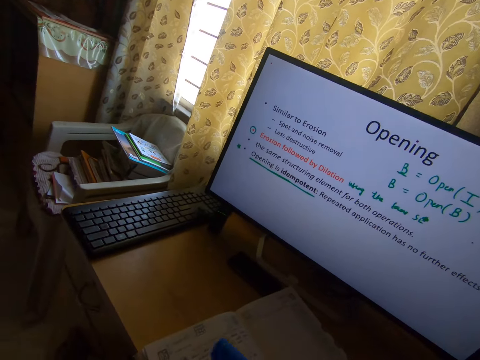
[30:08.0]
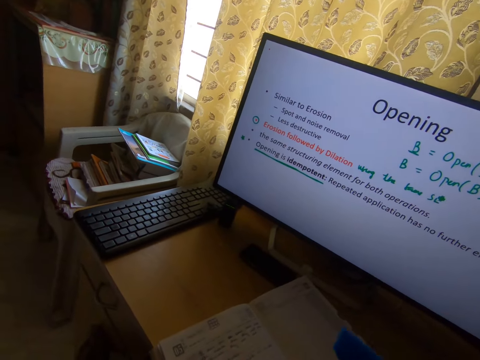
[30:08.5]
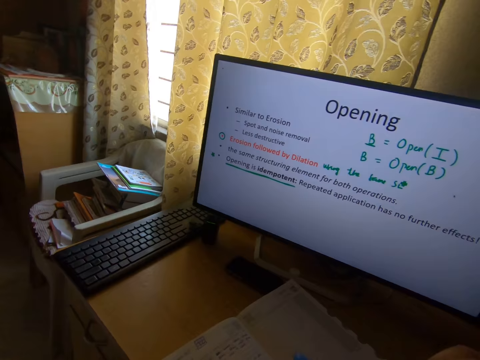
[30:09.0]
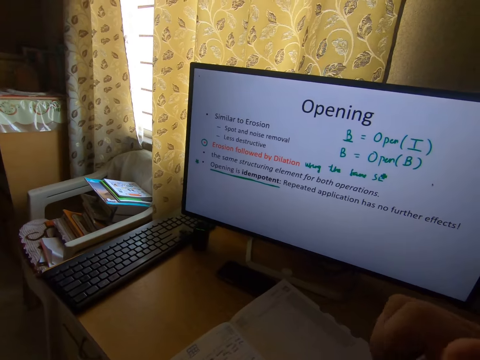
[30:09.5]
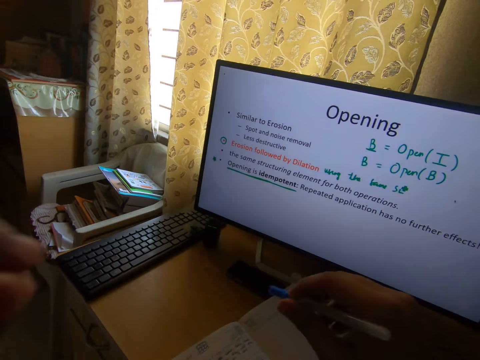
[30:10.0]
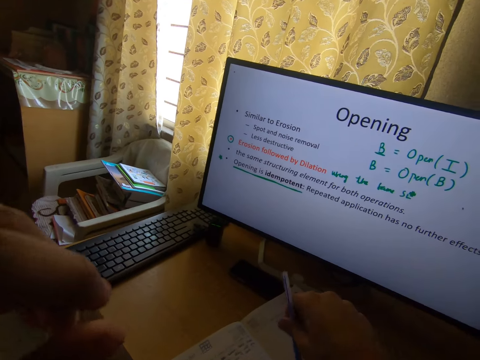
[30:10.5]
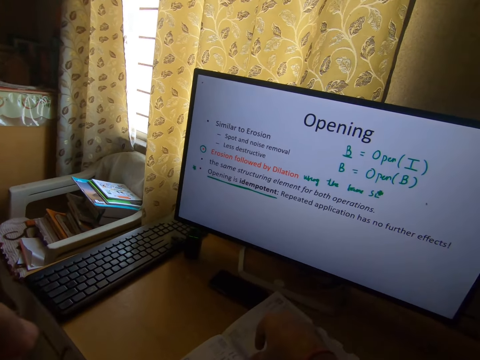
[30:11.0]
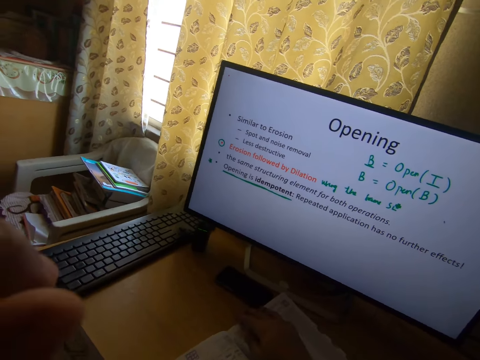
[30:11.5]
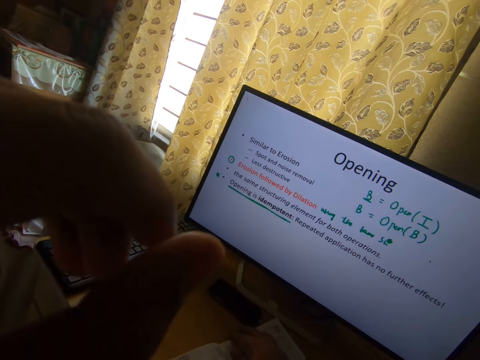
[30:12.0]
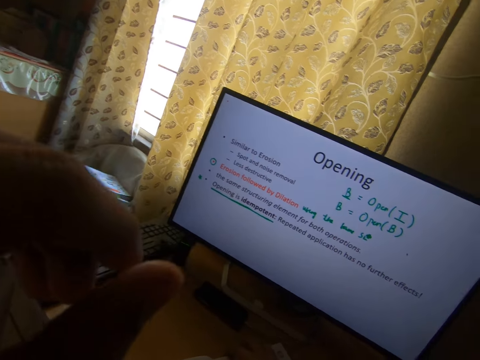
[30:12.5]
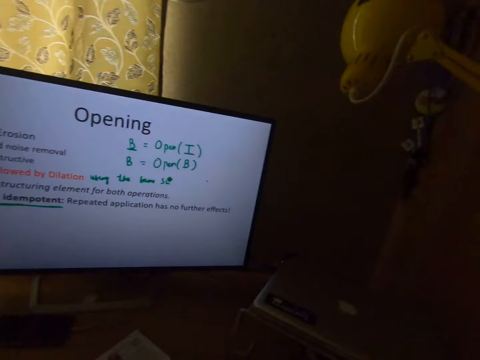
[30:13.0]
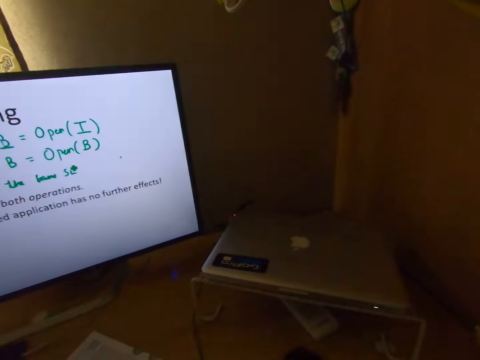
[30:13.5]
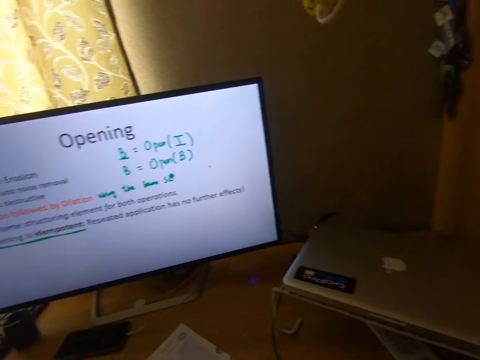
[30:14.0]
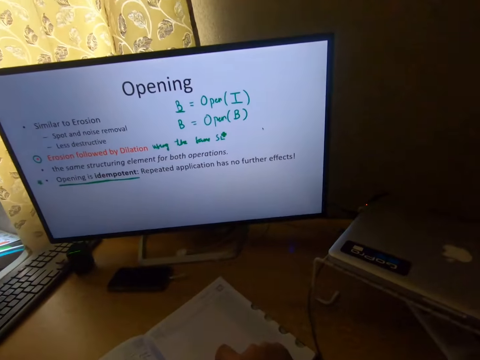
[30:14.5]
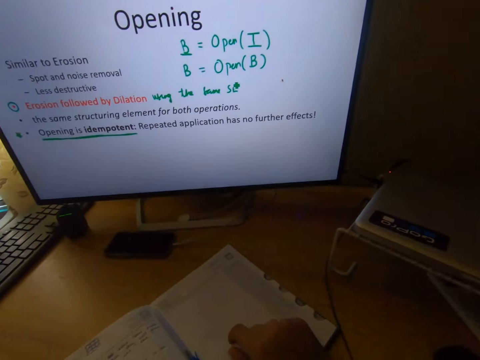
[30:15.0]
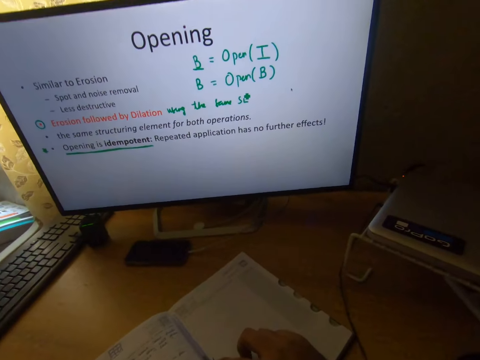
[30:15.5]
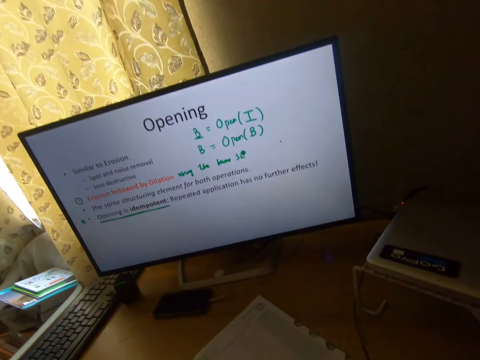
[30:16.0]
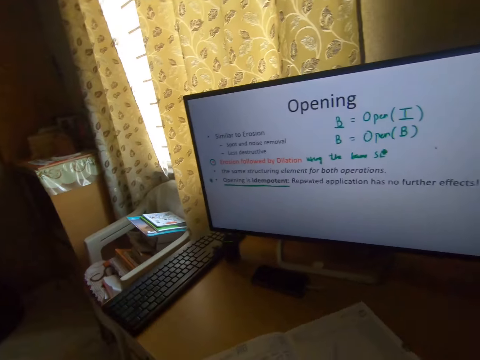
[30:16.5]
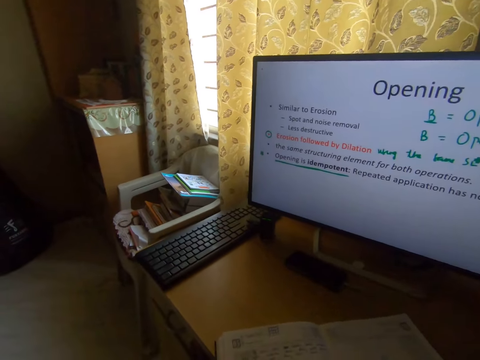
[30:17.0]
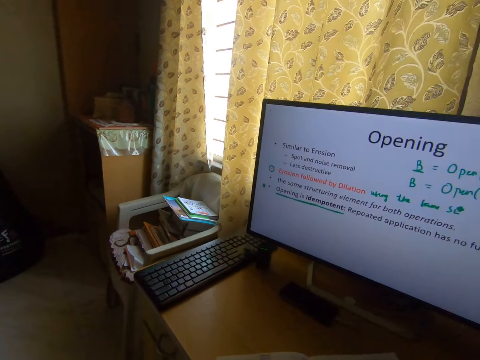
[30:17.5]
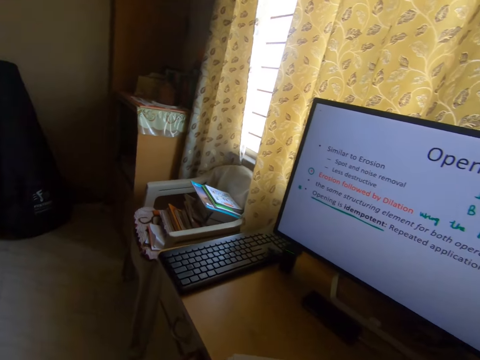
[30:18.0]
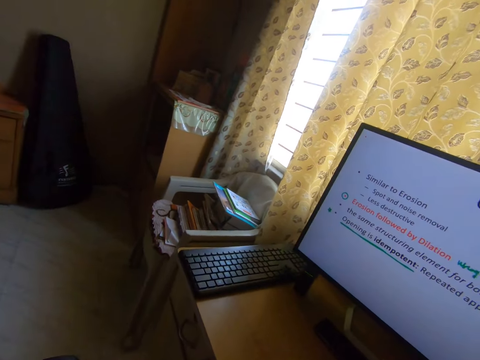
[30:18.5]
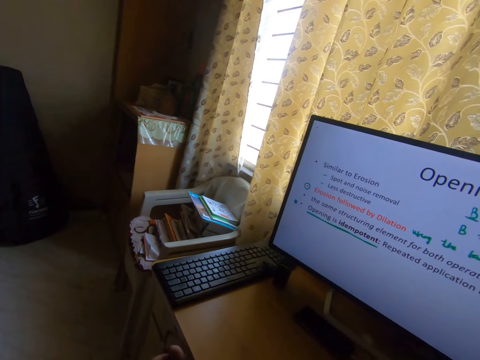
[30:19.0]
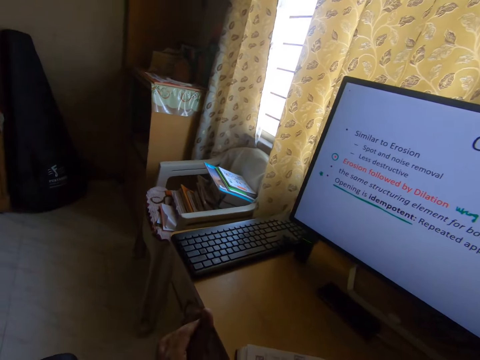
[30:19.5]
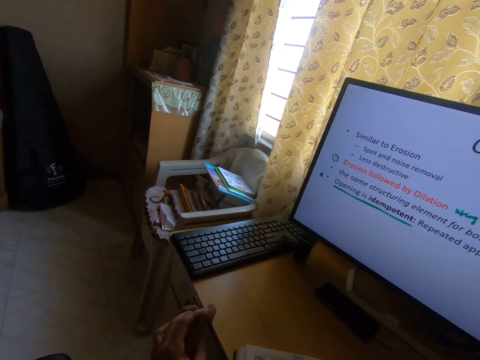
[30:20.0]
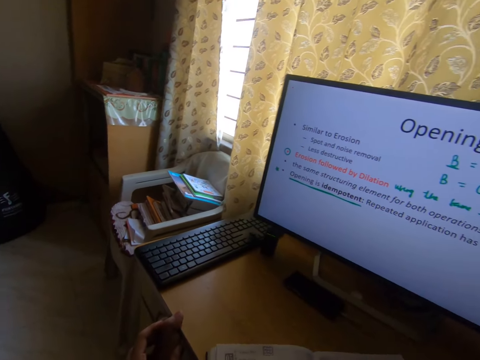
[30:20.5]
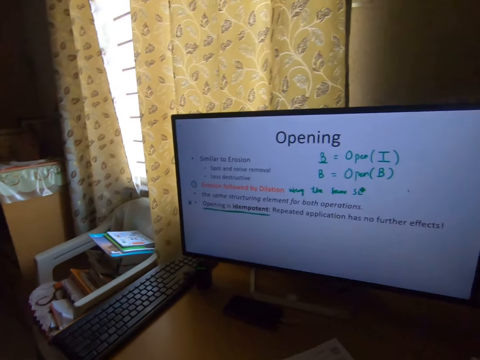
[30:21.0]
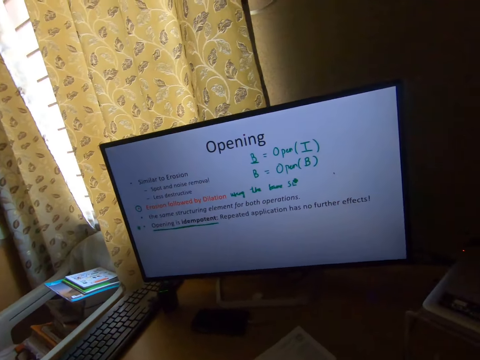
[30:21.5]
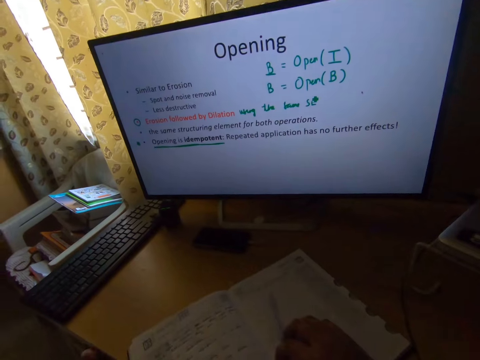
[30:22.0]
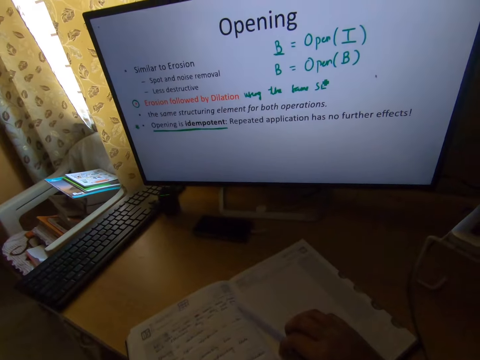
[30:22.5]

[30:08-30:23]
The camera wearer places the pen on the book. They move the pen over the book.

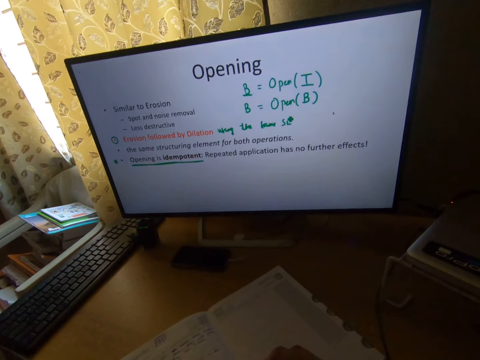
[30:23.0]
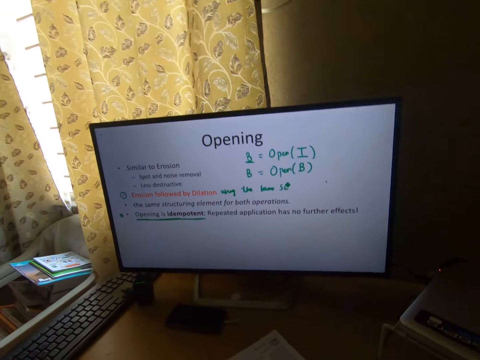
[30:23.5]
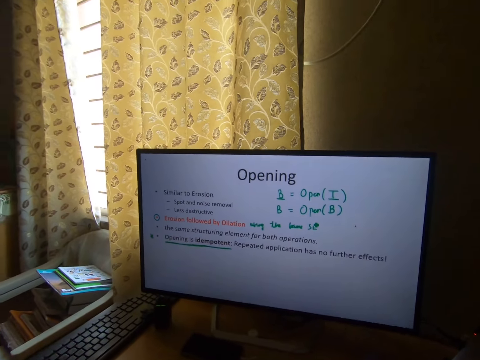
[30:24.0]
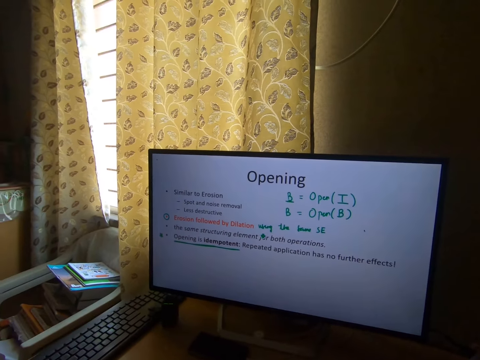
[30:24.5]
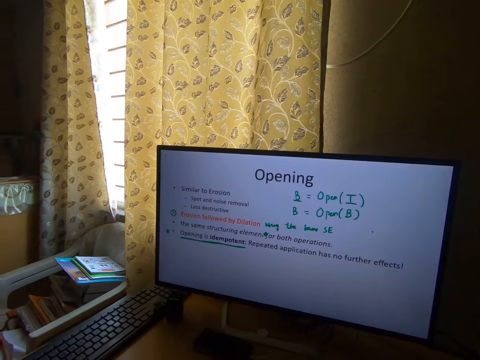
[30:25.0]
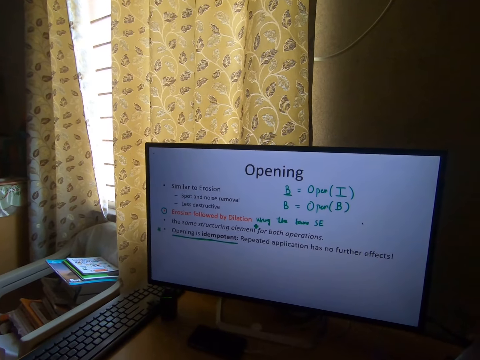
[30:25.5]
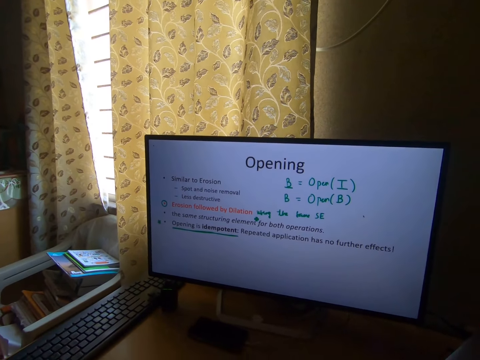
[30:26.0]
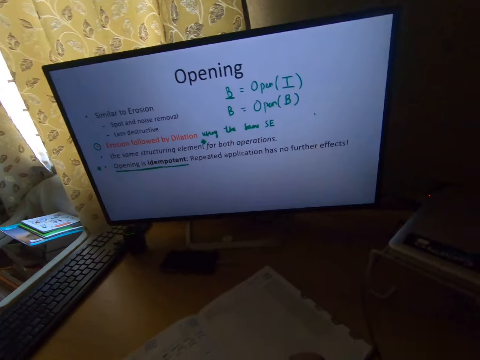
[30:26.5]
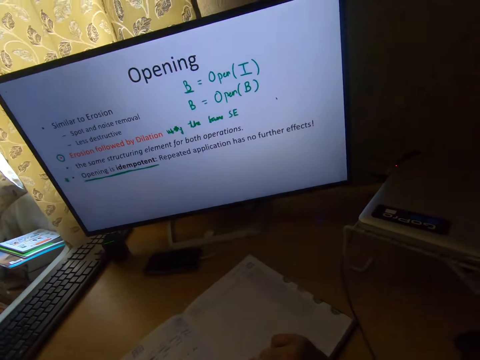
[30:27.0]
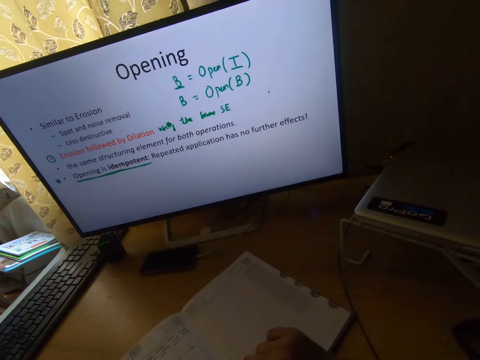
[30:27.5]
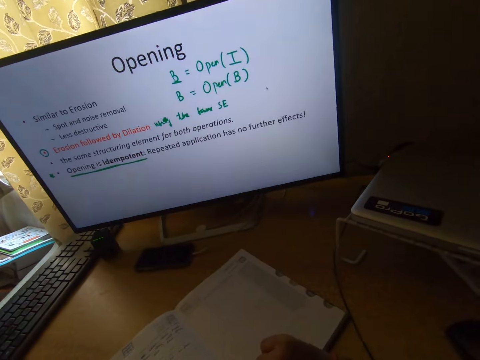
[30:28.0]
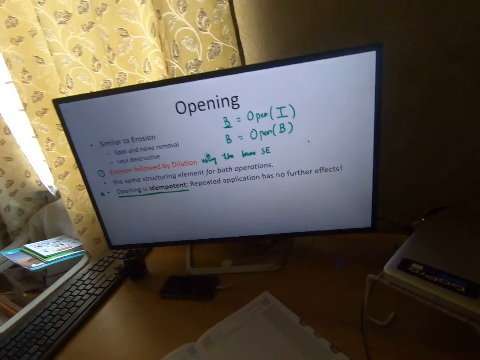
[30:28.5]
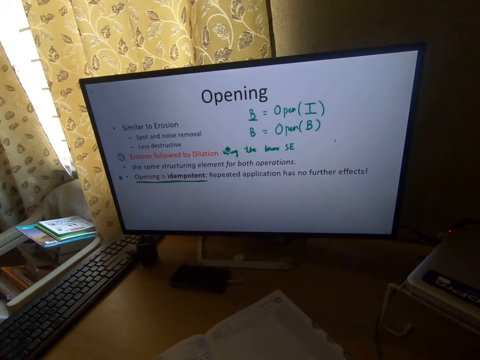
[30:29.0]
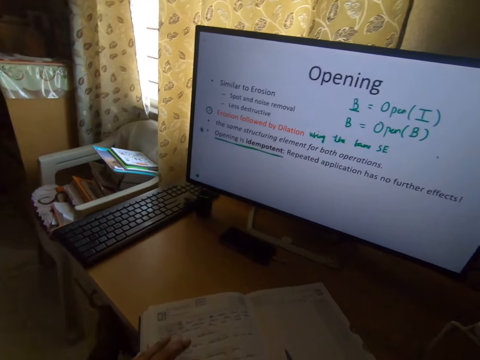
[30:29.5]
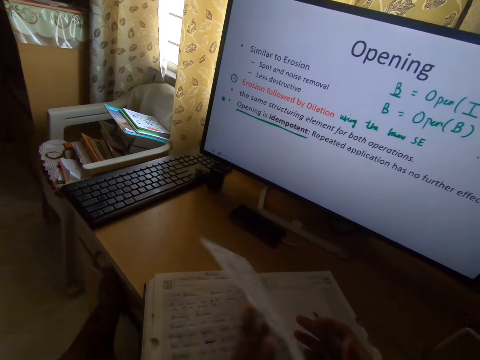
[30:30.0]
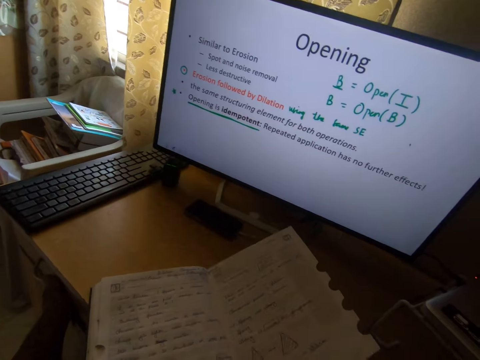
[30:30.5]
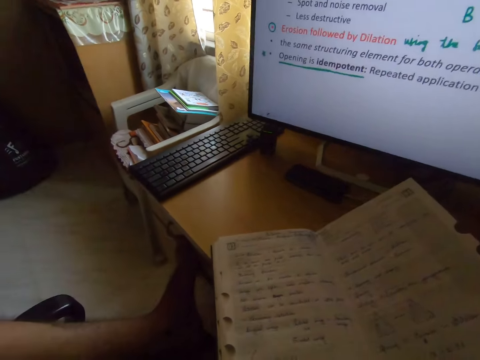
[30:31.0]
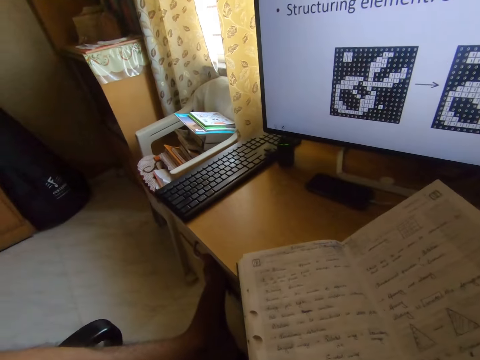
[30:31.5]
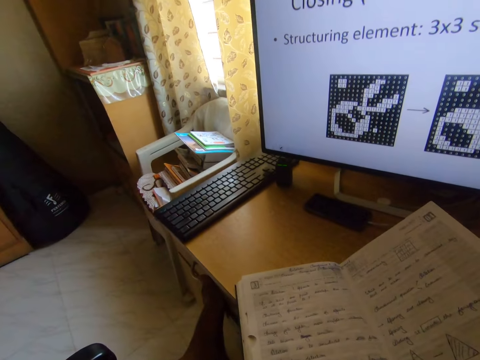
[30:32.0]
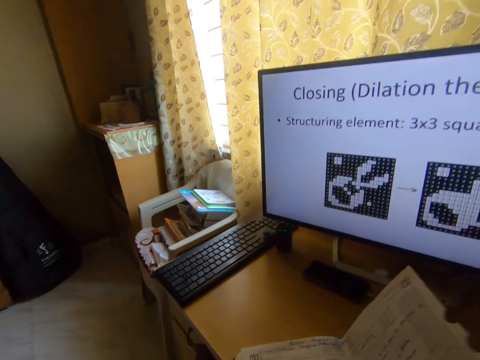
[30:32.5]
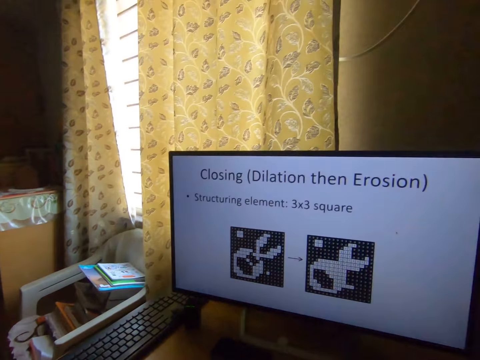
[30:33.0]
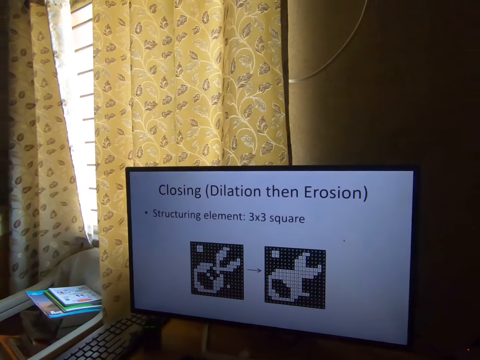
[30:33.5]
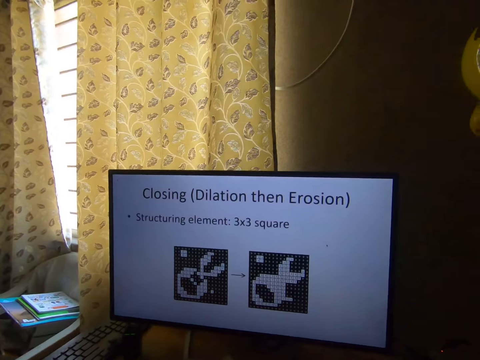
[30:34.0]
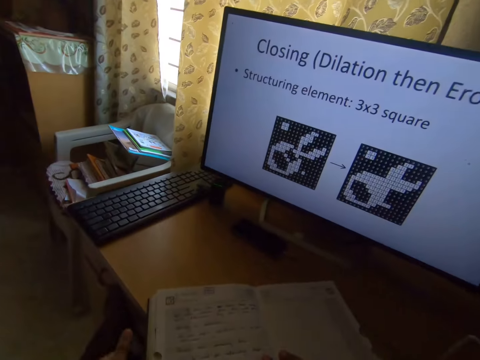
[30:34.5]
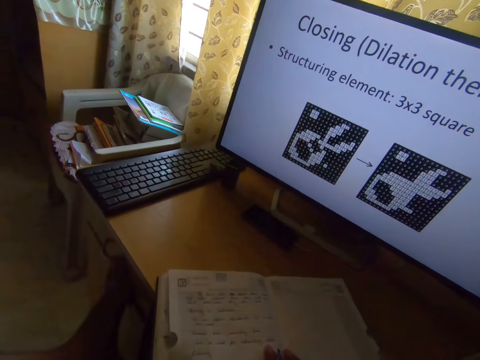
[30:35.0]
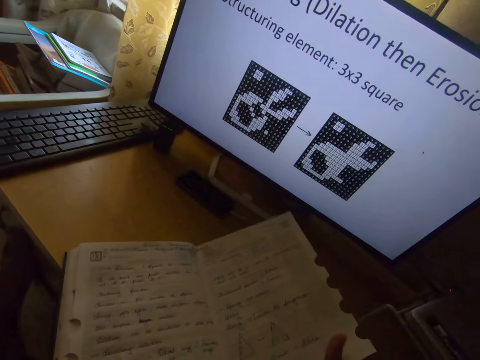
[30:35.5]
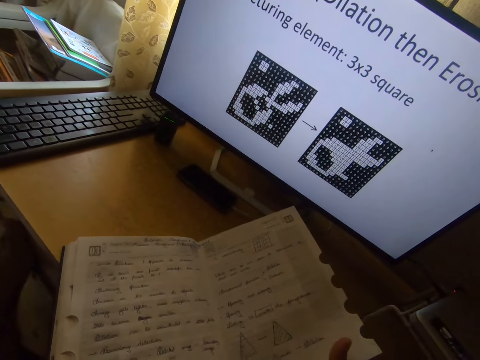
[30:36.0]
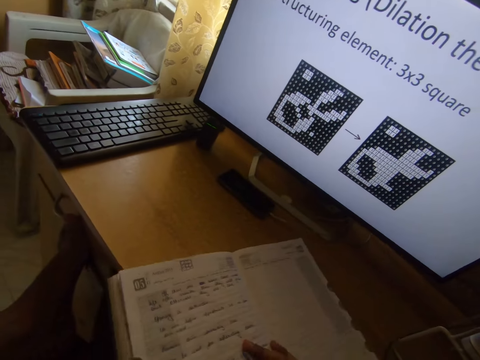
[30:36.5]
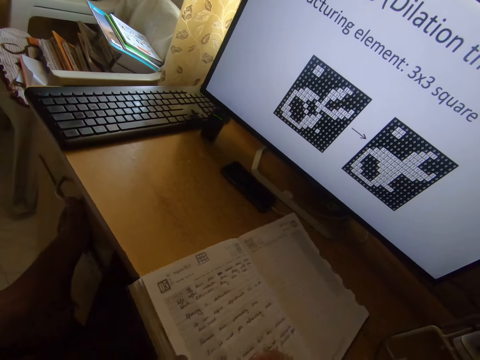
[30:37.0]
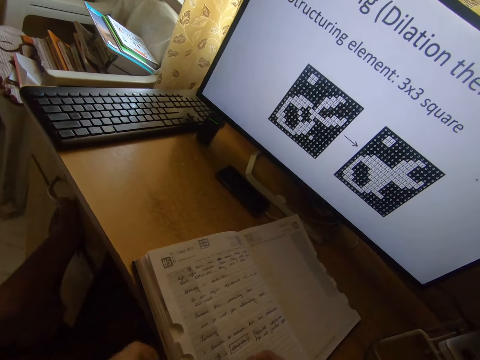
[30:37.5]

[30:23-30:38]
The camera wearer turns the page in the book. They read the book. They turn the book page. They open the book page. They turn the book page. They read the book.
